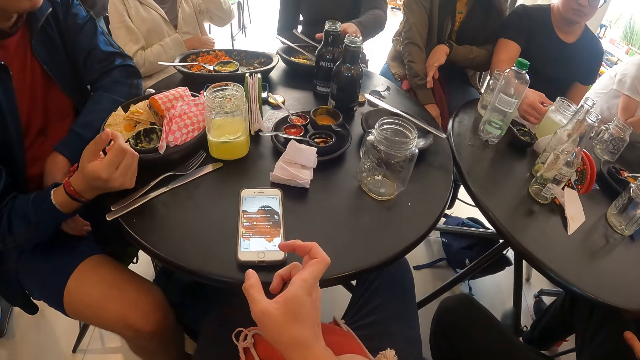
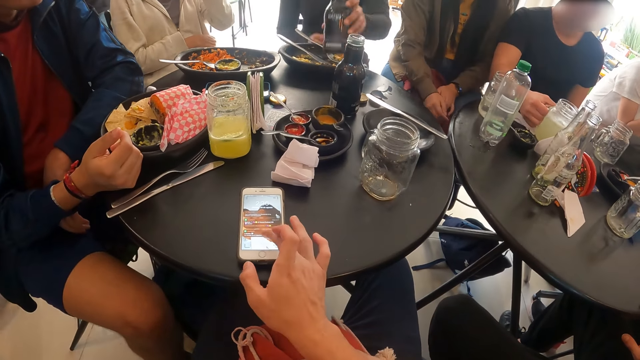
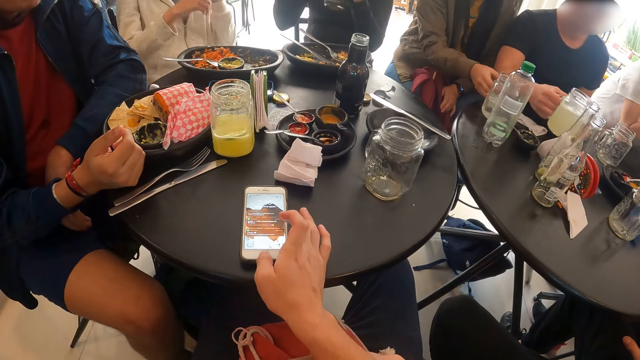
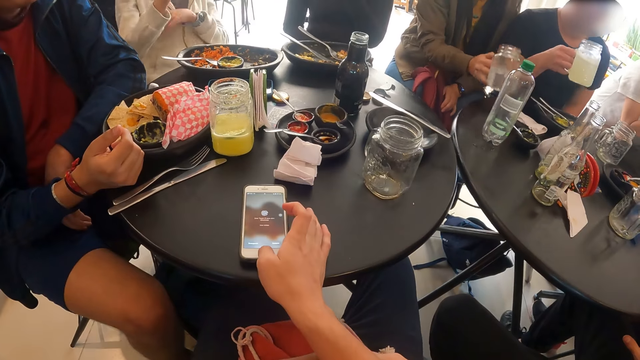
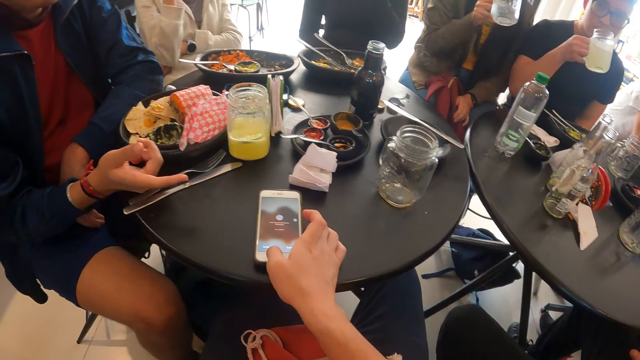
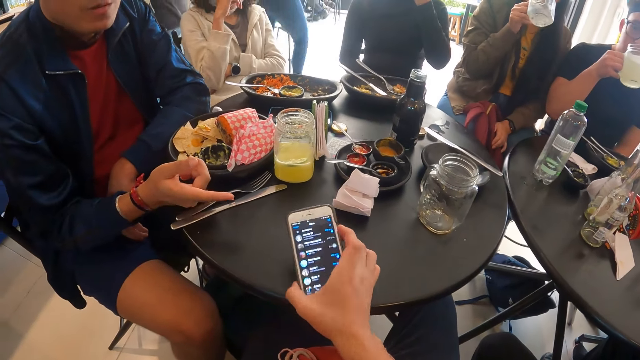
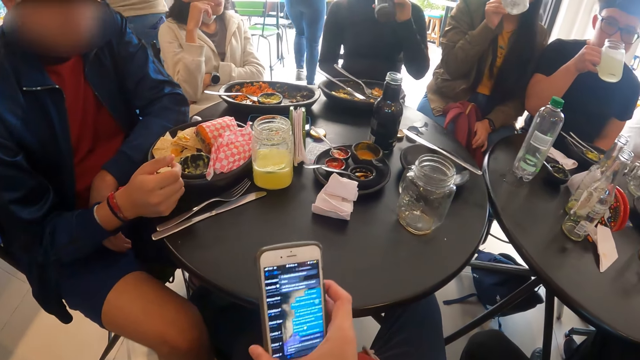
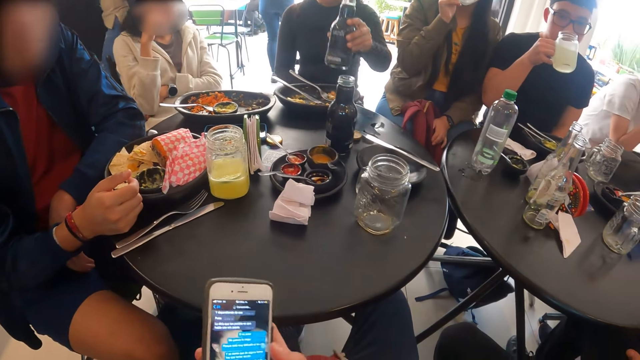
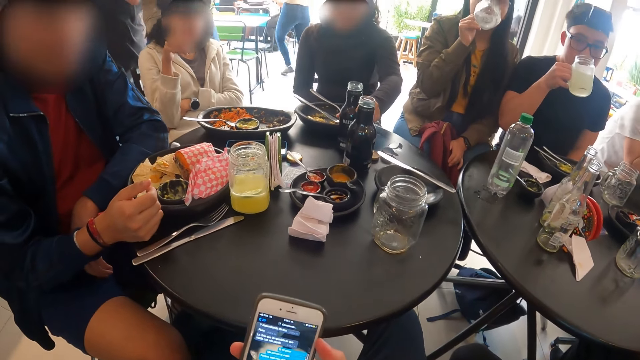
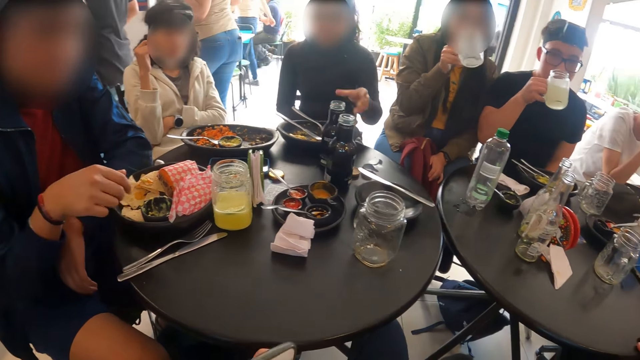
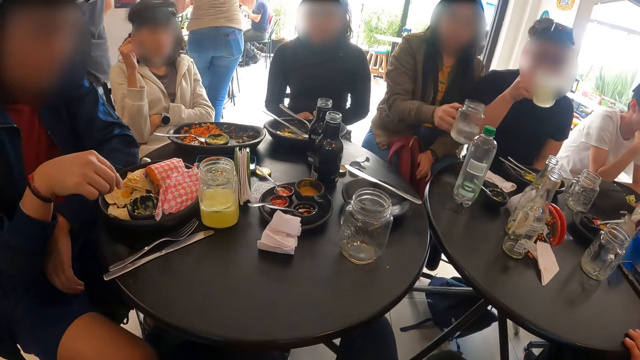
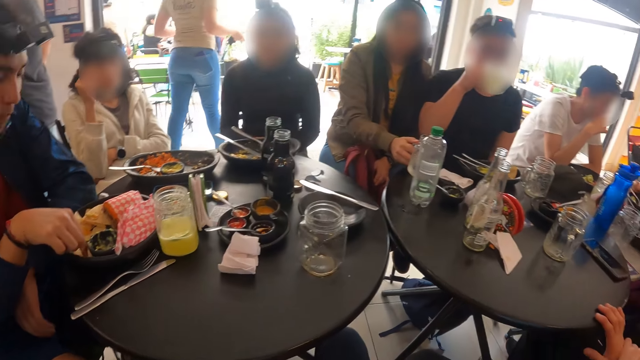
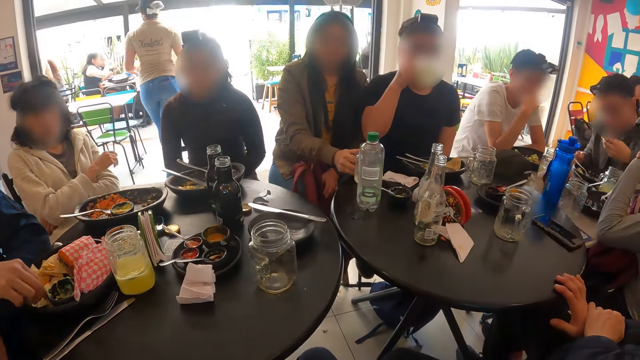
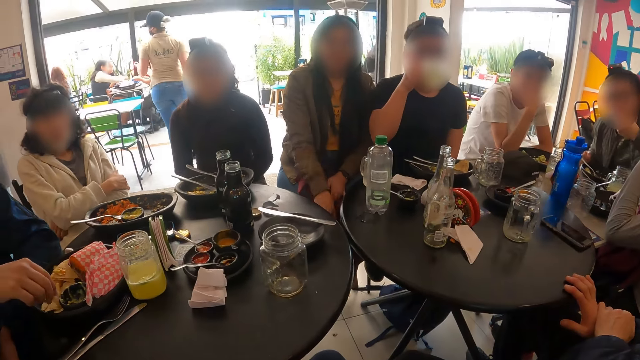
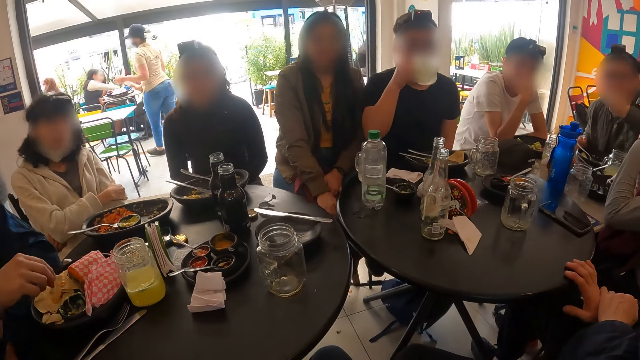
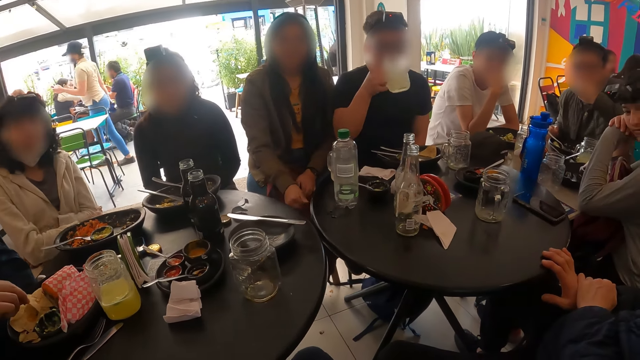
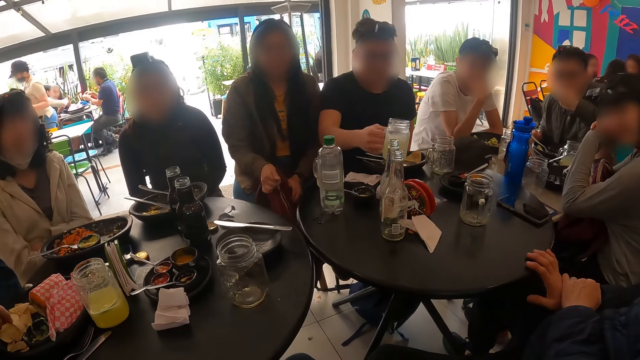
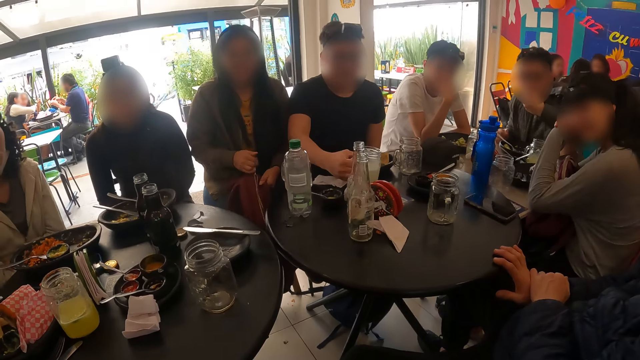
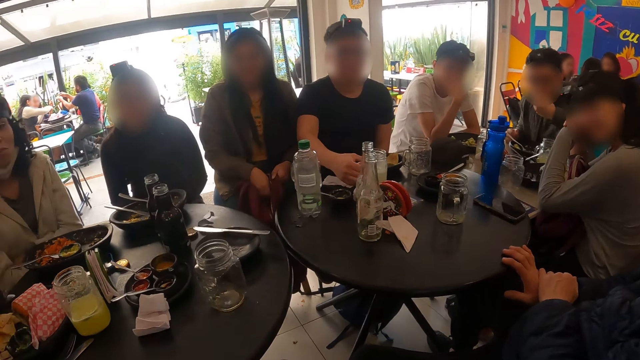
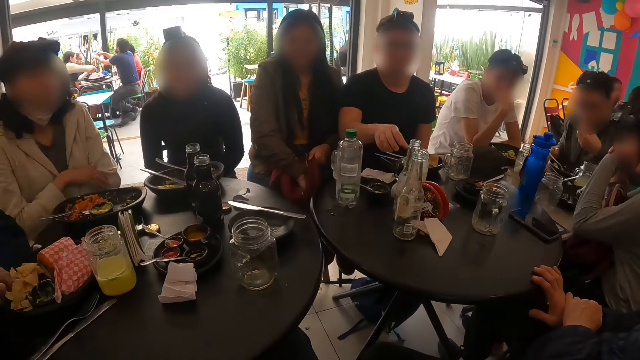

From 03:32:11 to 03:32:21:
A man picks up the cup from the table with his right hand. The camera wearer removes his hand from the phone. A woman picks up a bottle from the table with her left hand. The camera wearer taps on the phone. Another woman picks up the cup from the table with her right hand. The first man drinks from the cup in his right hand. The second woman drinks from the cup with her right hand. The camera wearer picks up the phone from the table with his right hand. He holds the phone. The first woman drops the bottle on the table with her left hand. The second woman drops the cup on the table with her right hand. Another man picks up a chip from the plate with his right hand. A third man eats a meal with his left hand. The second woman unzips the bag with her right hand. The first man drops the cup on the table with his right hand.

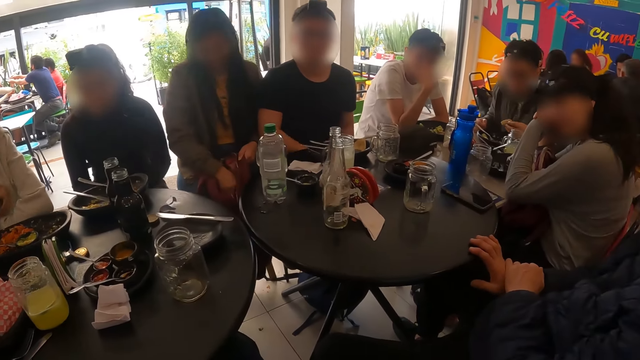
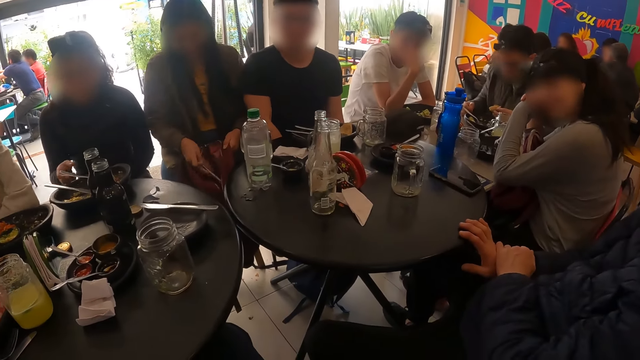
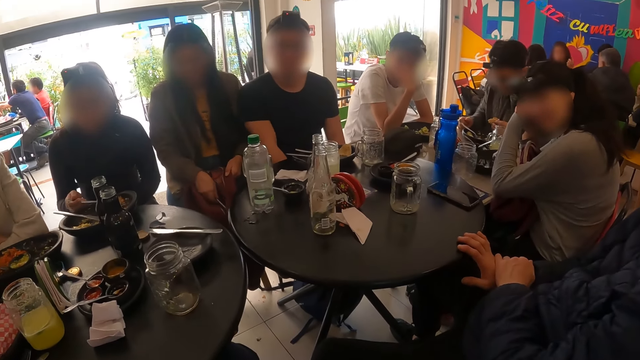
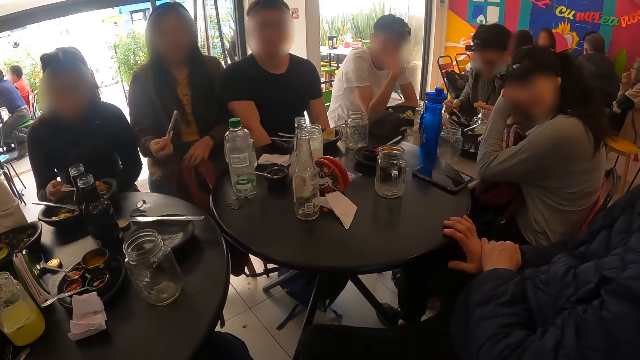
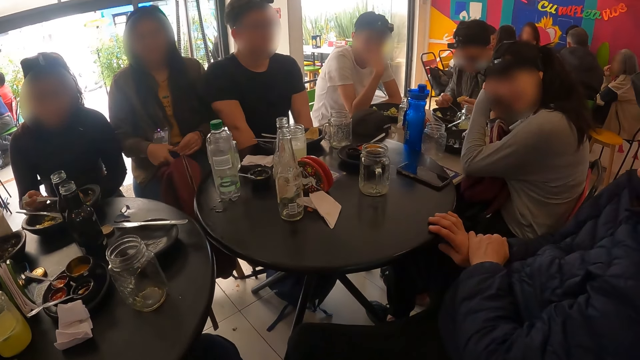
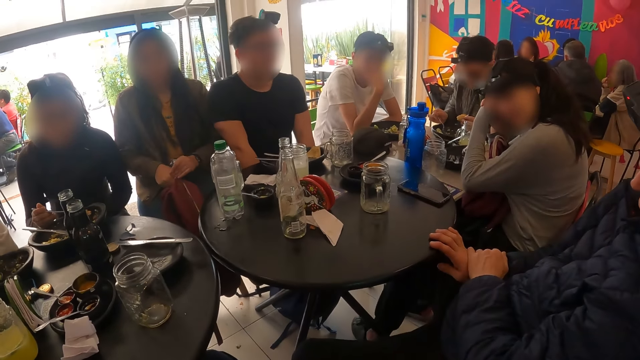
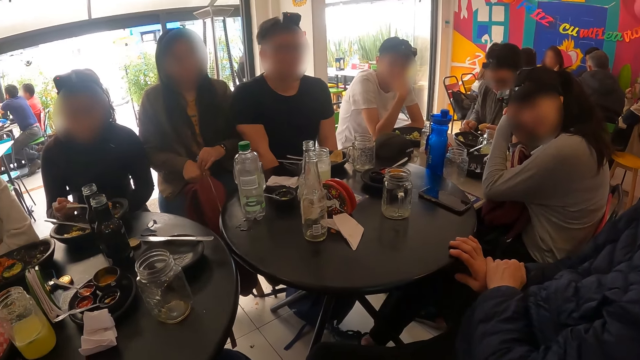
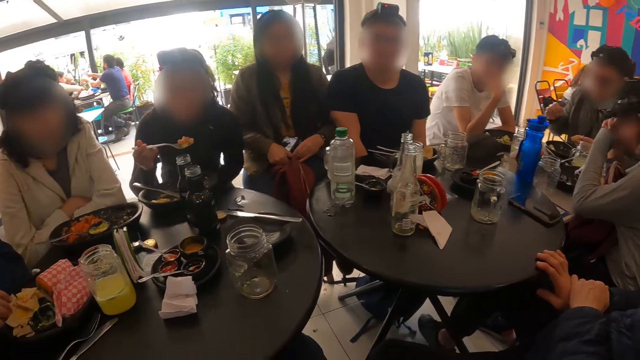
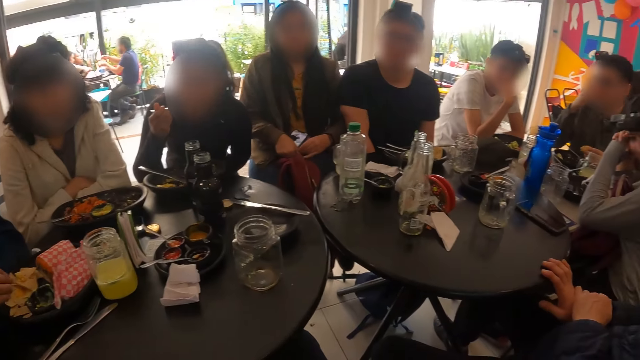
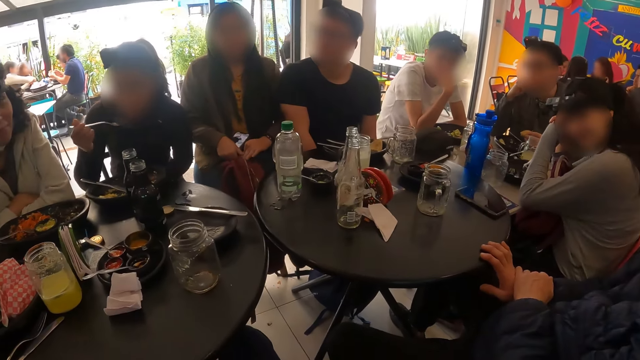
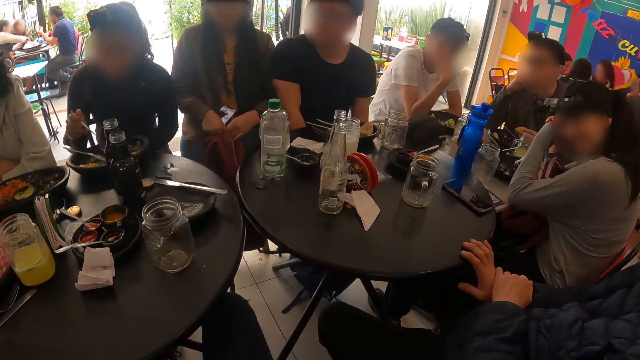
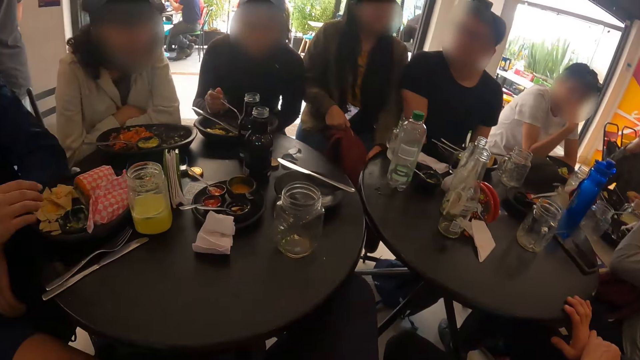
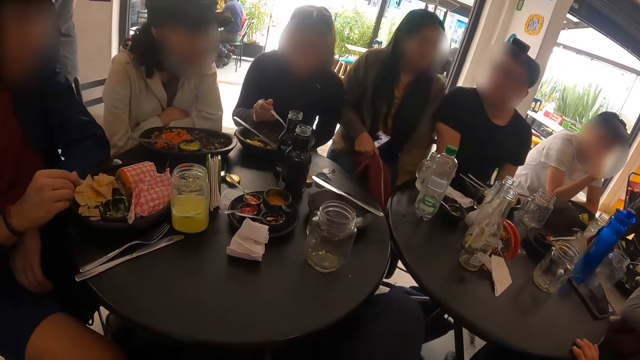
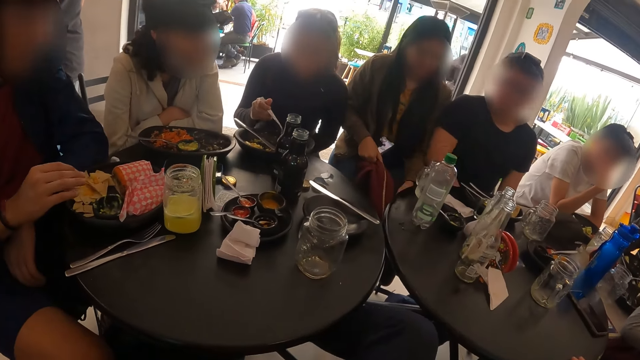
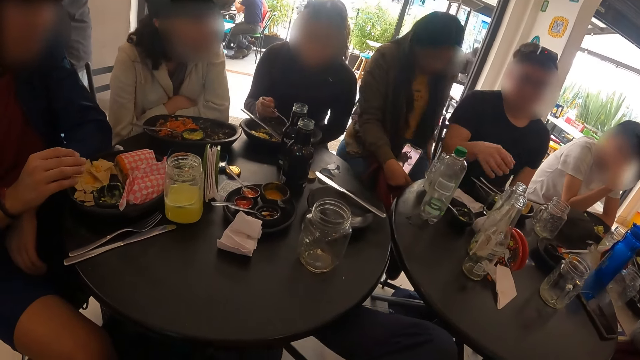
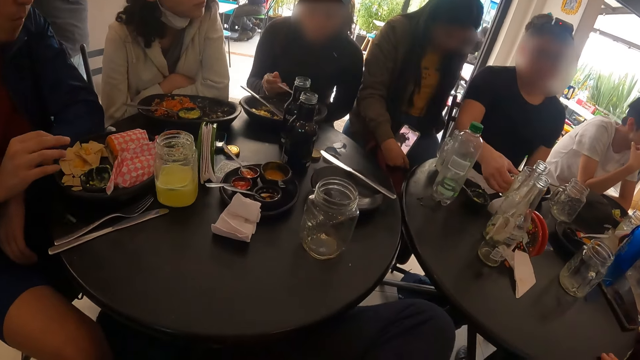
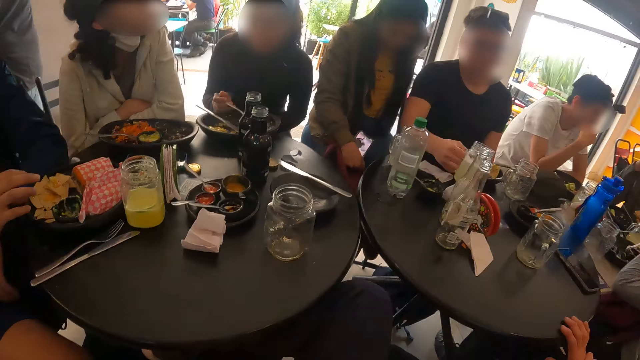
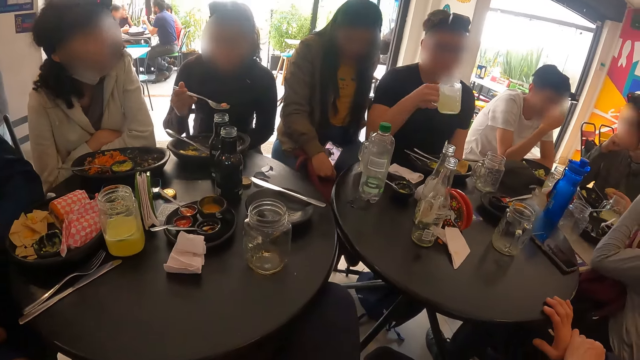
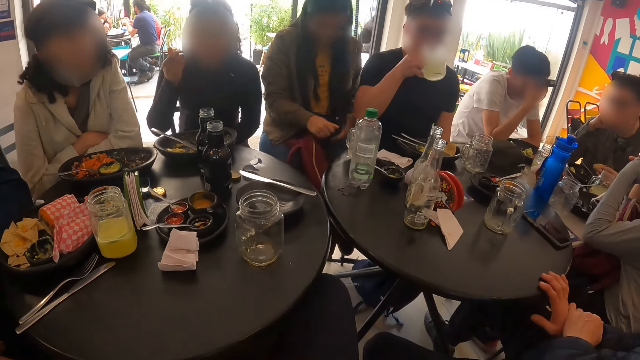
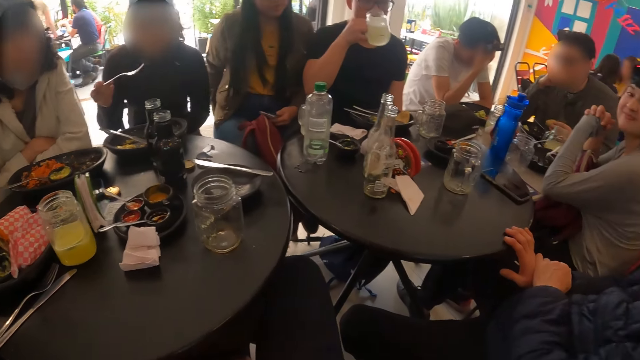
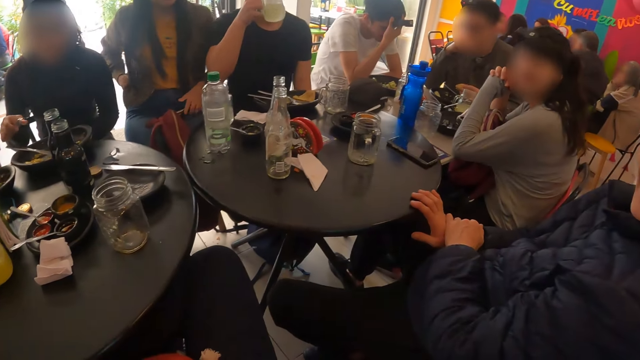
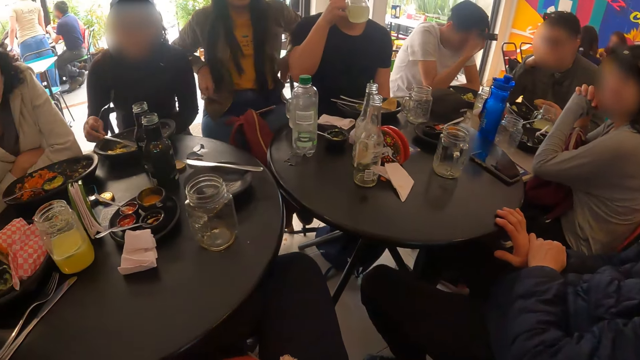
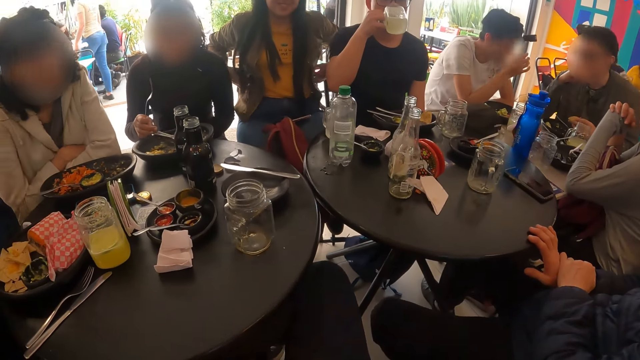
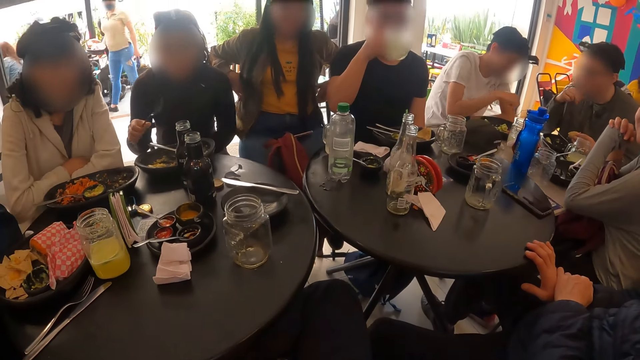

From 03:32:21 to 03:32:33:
A woman removes the phone from the bag with her right hand. Another woman holds the fork in the plate with her right hand. The first woman holds the bag with her right hand and zips the bag with her left hand. A man eats the meal with a fork in his right hand. The second woman eats the meal with the fork in her right hand. Another man picks the cup from the table with his right hand. The second man drinks from the cup in his right hand. The second woman eats the meal with the fork in her right hand. The first woman passes the phone from her right hand to her left hand and drops the phone on her lap with her right hand.
